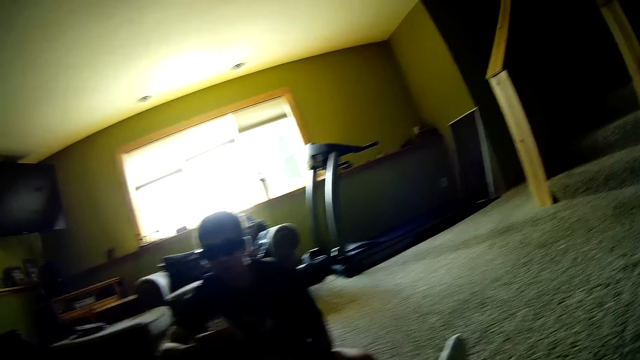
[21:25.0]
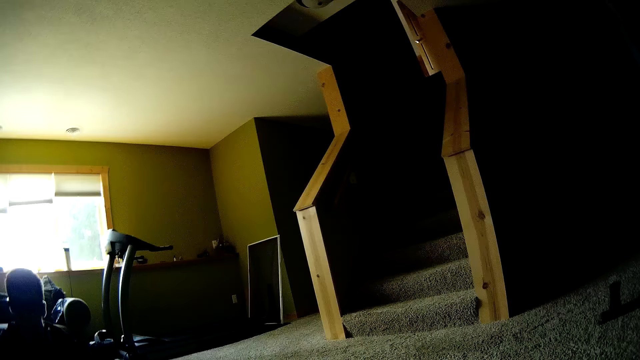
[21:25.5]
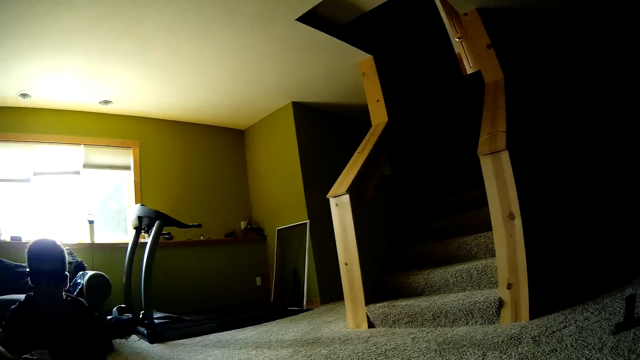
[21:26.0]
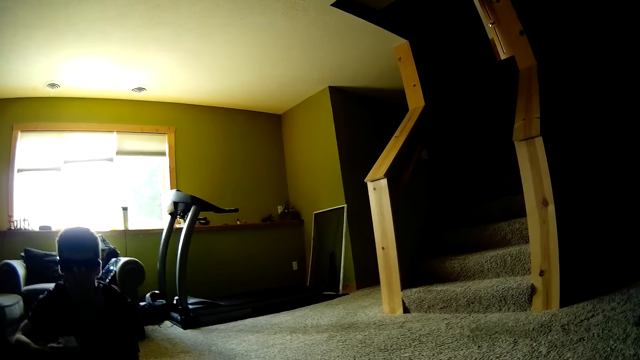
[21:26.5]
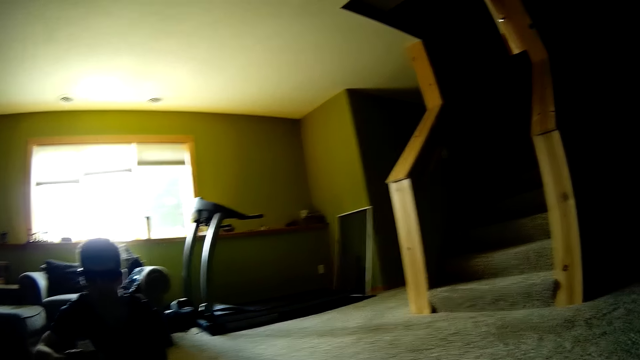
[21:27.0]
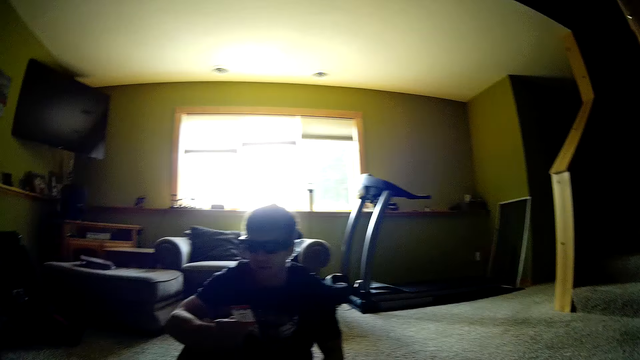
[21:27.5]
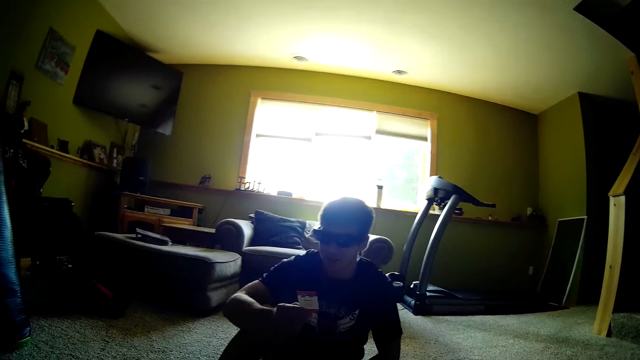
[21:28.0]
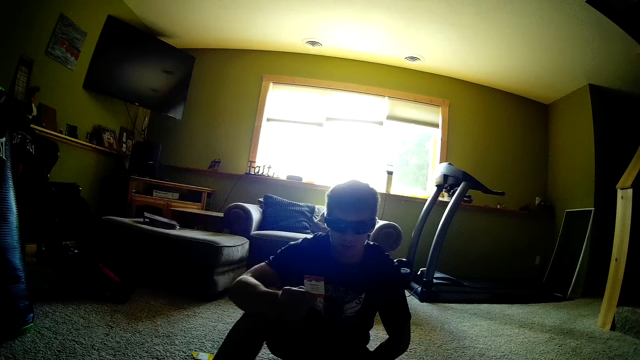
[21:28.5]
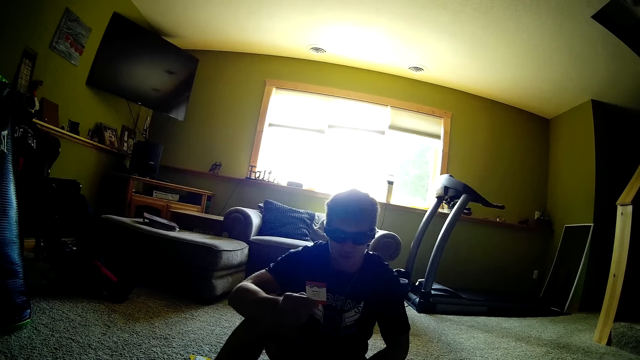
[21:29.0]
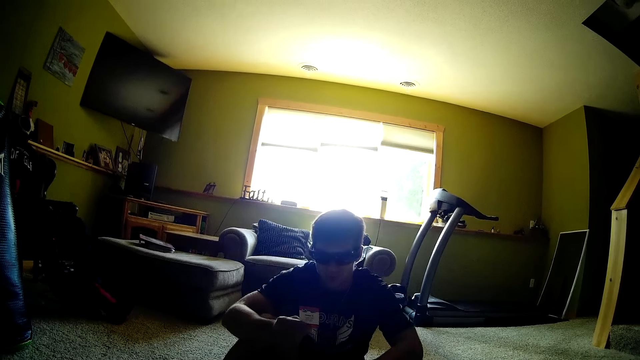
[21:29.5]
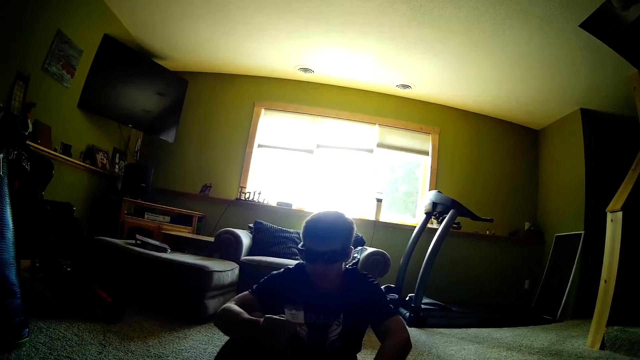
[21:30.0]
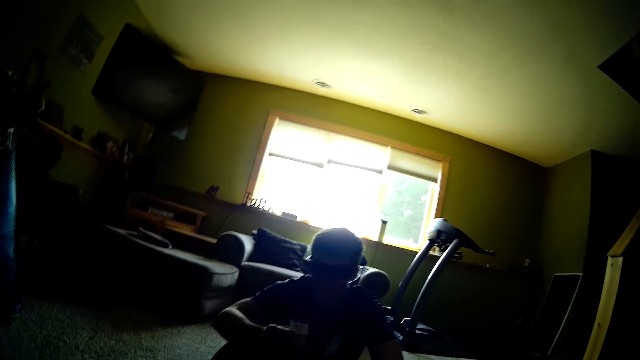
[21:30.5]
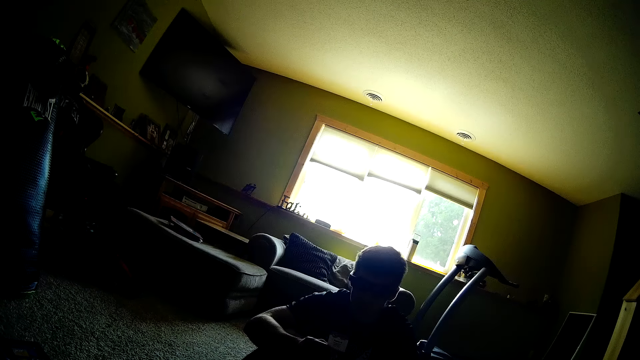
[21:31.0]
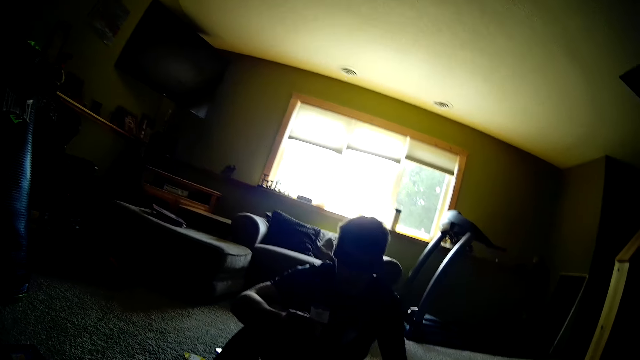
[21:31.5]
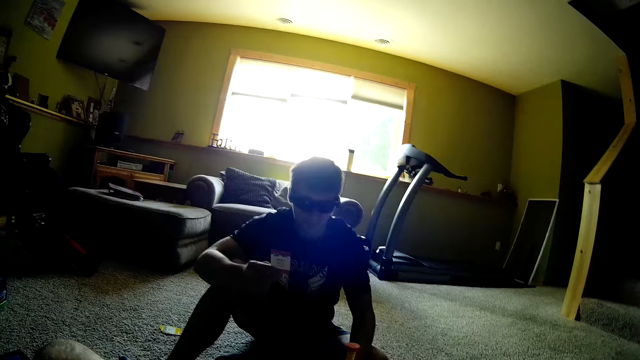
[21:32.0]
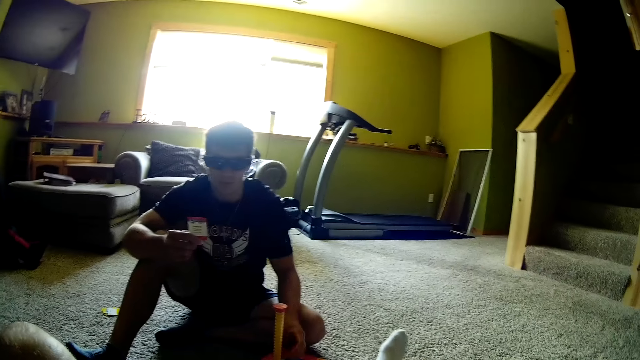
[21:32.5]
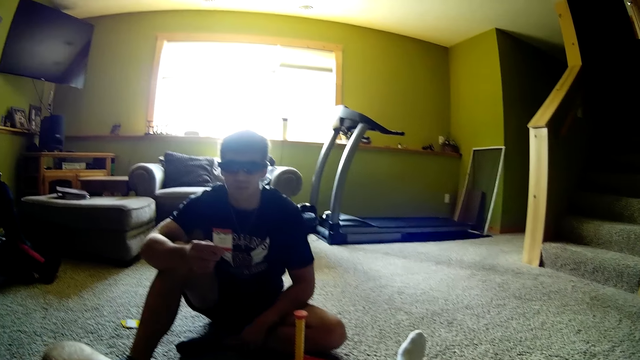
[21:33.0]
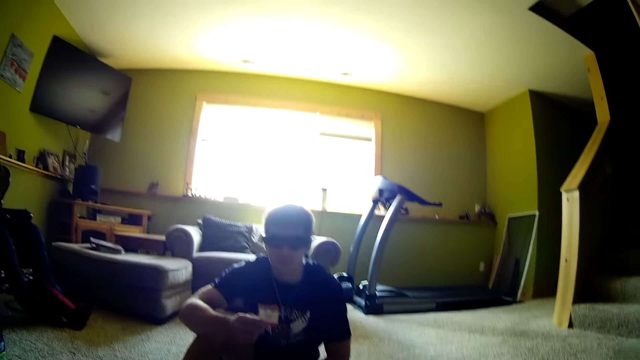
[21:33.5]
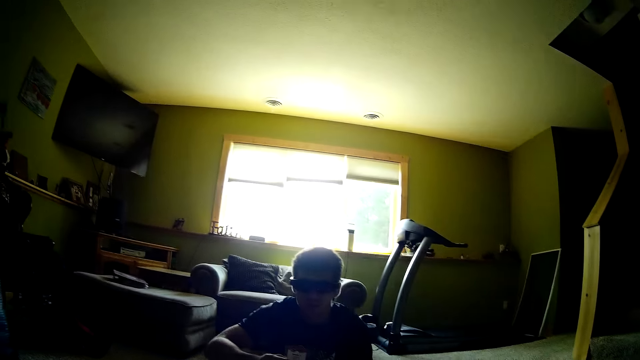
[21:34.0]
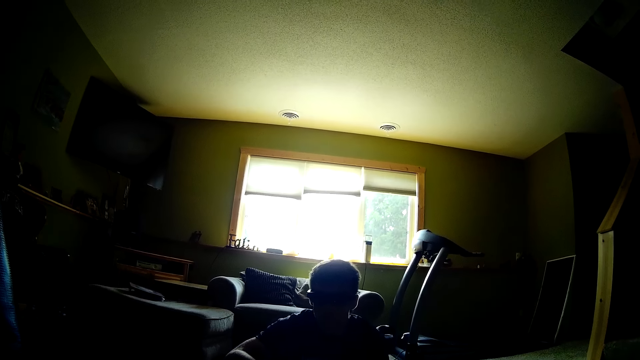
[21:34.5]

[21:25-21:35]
The camera wearer looks around the room.

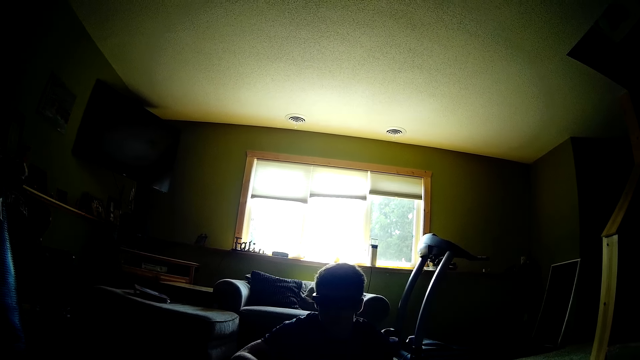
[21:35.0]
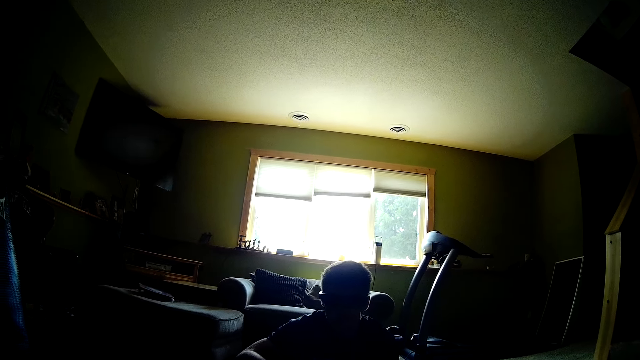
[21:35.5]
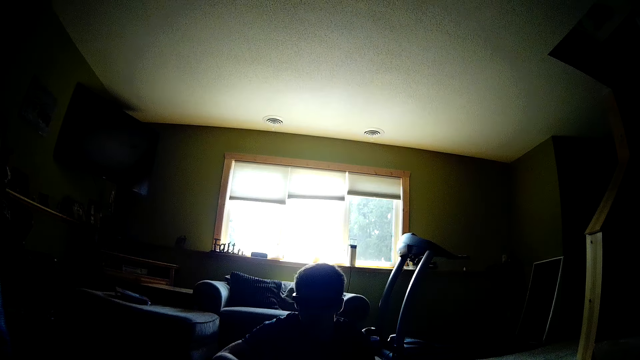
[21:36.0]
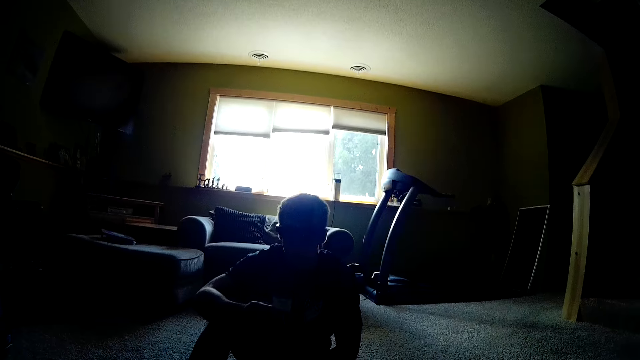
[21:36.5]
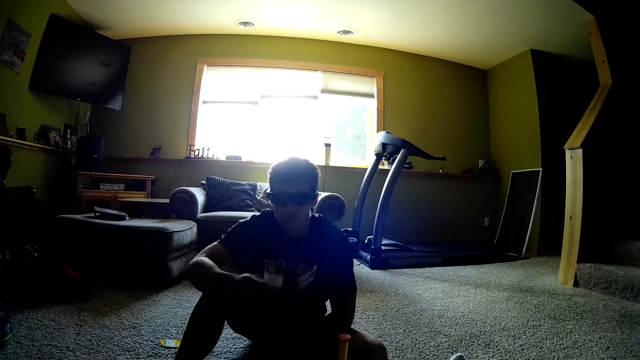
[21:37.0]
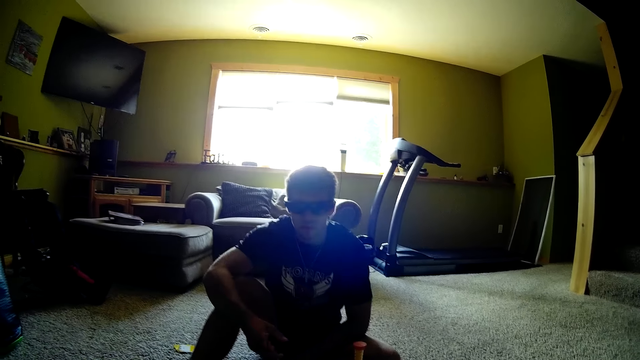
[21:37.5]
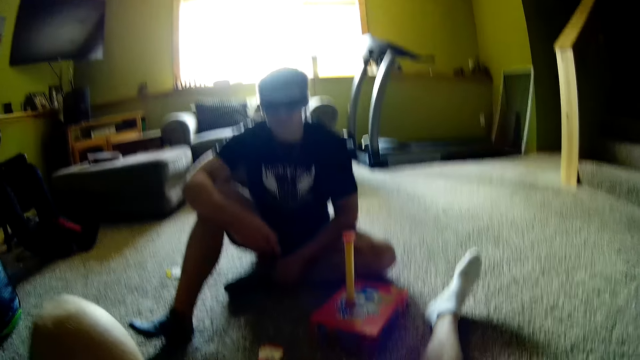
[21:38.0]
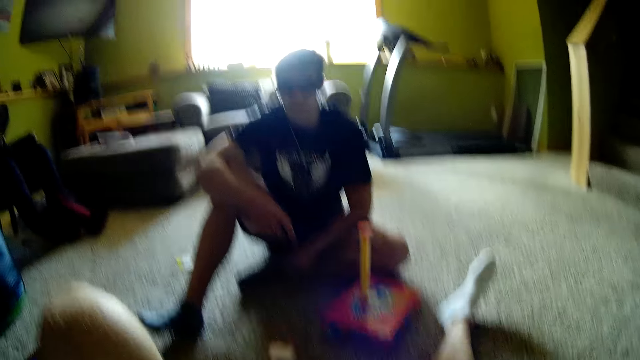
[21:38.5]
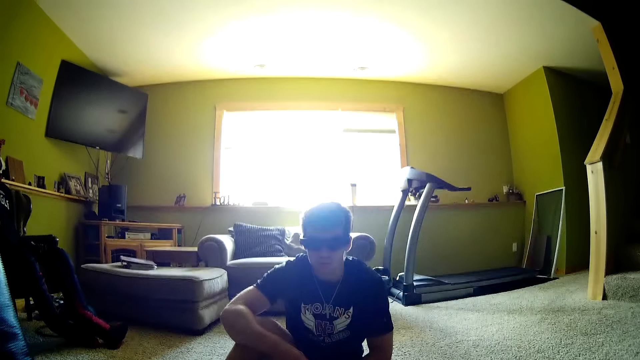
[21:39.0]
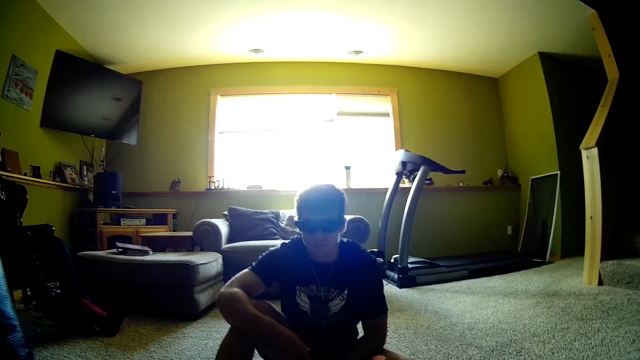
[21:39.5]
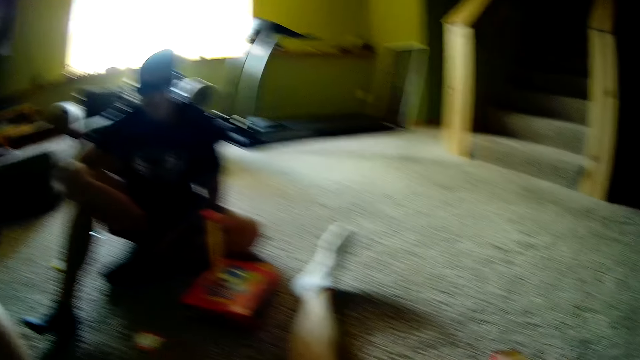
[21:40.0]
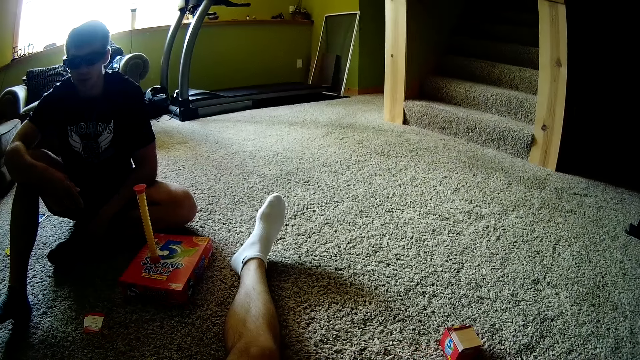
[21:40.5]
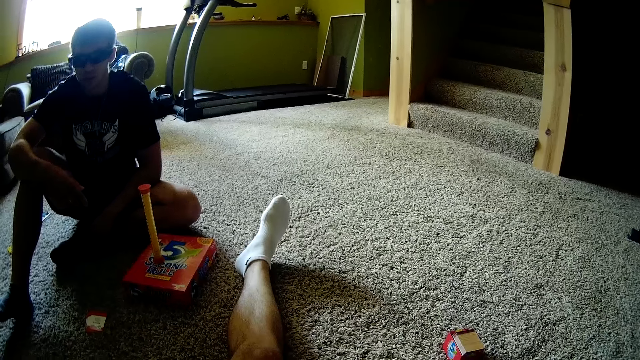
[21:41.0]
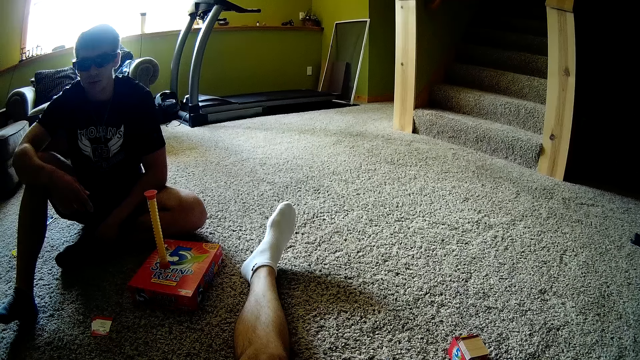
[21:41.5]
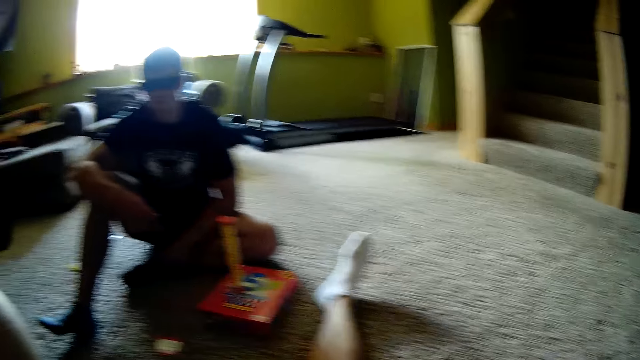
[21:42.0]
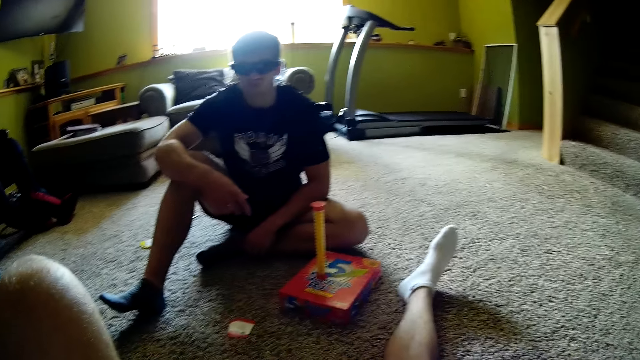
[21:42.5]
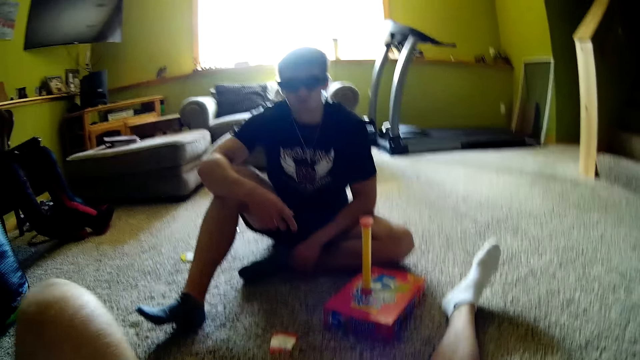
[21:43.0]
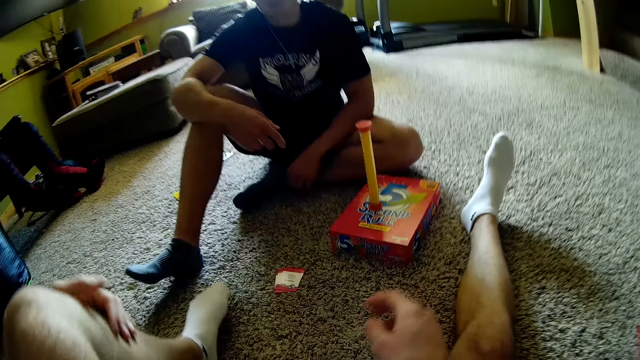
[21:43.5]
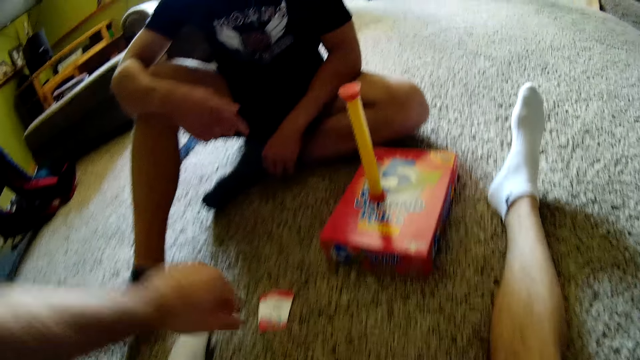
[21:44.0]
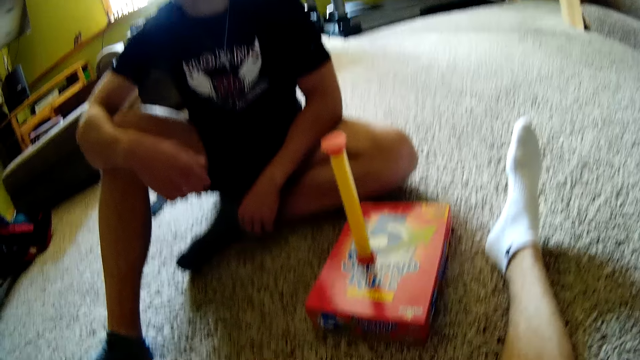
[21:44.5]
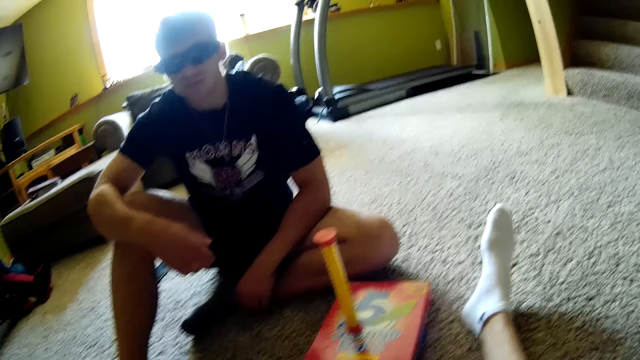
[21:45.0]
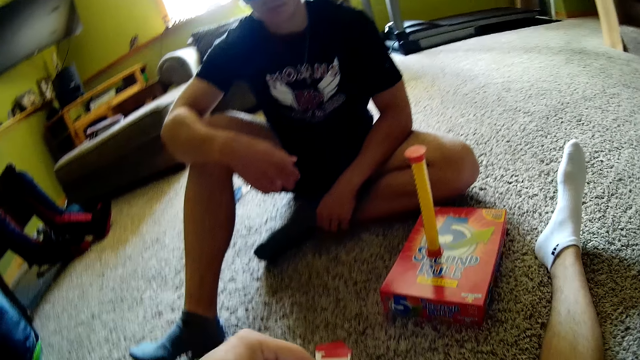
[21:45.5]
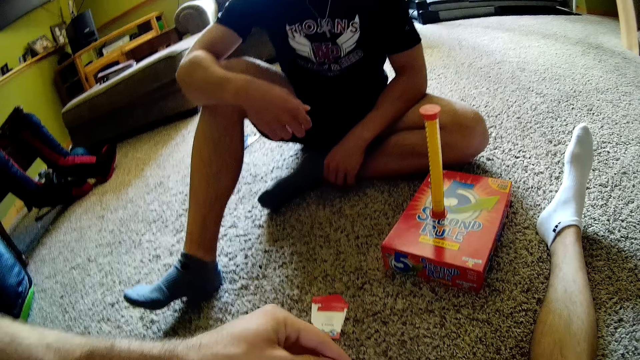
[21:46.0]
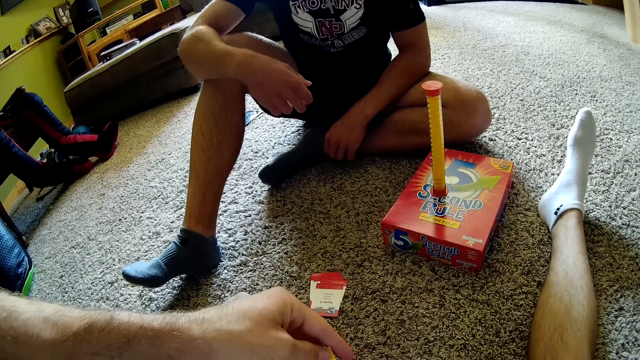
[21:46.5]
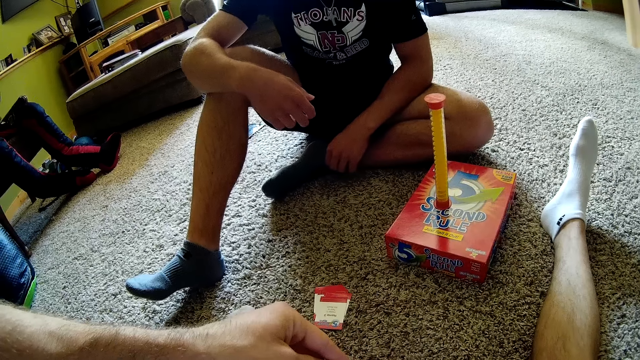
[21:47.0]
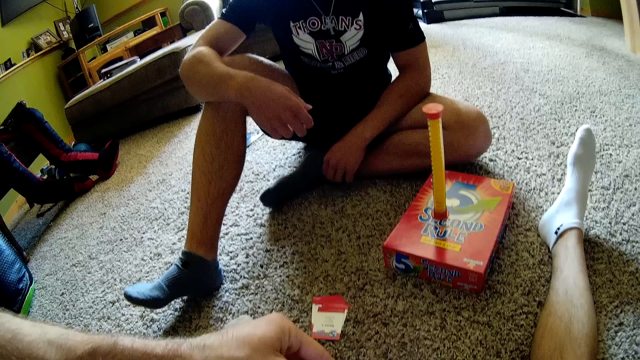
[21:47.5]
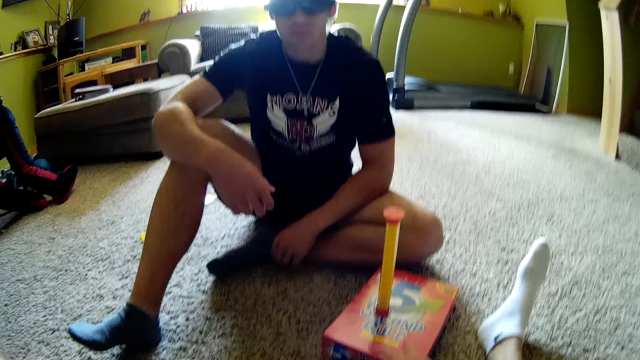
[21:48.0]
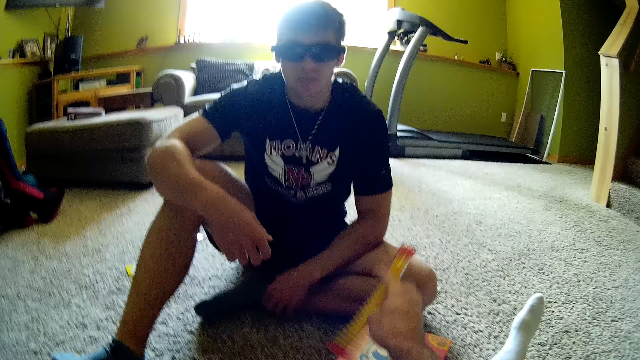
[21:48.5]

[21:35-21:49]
A man drops the card on the carpet. The camera wearer picks the card and holds the card. They talk to the man.
